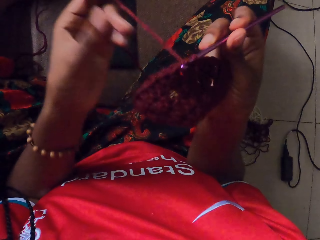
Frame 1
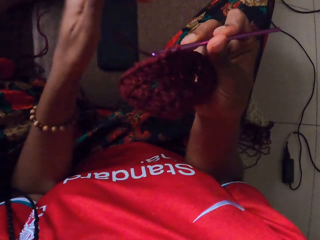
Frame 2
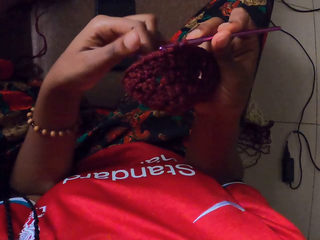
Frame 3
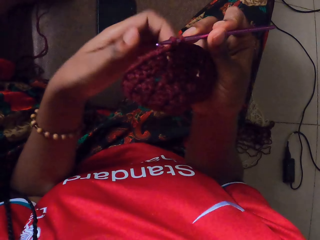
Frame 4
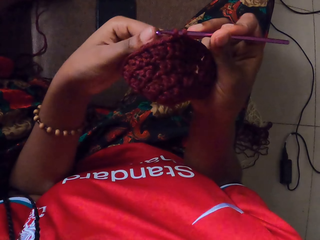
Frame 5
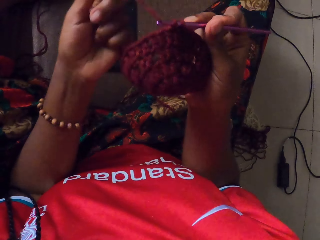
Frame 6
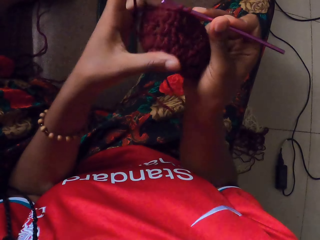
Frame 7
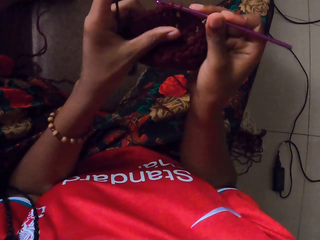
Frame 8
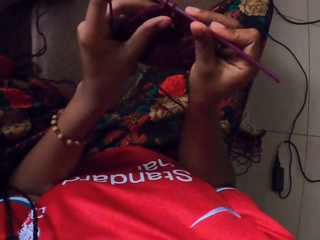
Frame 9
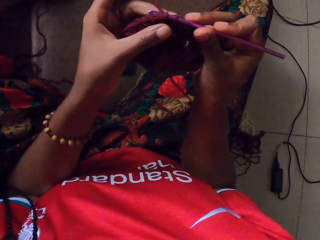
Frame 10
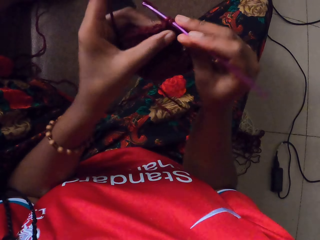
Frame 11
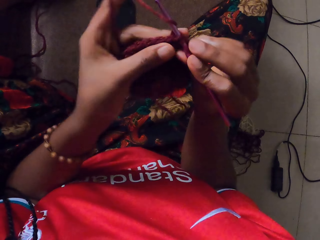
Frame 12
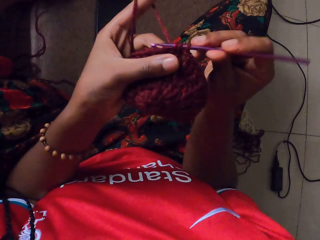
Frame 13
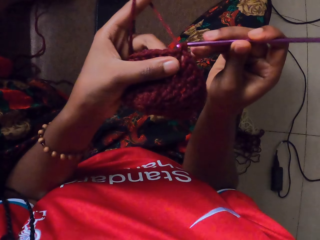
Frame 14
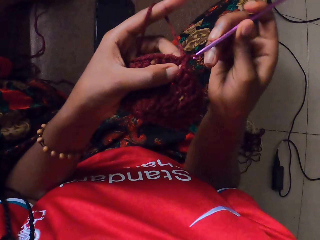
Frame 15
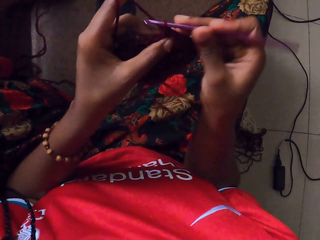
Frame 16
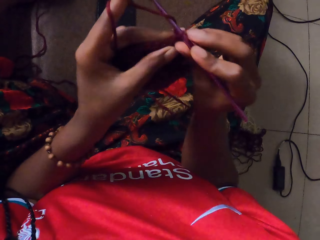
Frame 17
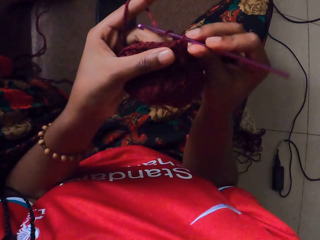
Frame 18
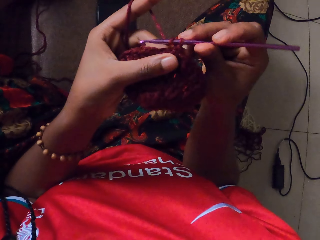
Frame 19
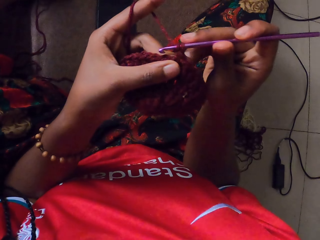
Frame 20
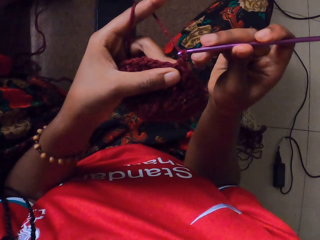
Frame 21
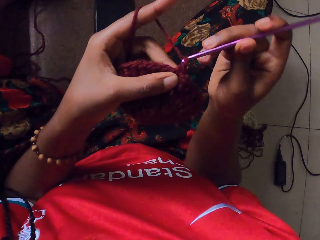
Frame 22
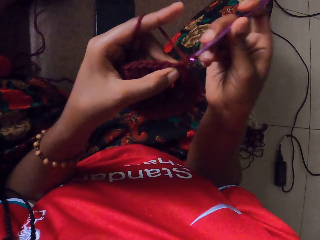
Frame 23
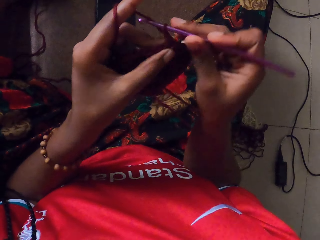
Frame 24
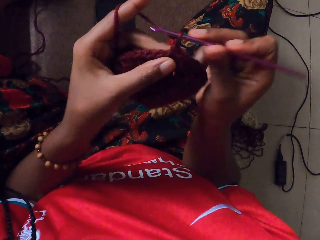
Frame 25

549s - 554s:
The camera wearer holds the knitted yarn with her right hand. She pulls the yarn with her left hand. She wraps the yarn around her left hand. She picks the knitted yarn from her right hand with her left hand. She knits the yarn in her left hand with the crochet hook in her right hand.

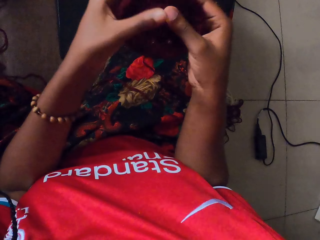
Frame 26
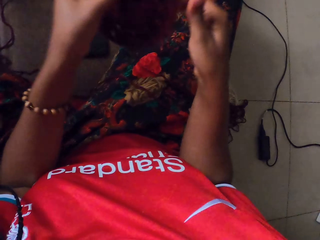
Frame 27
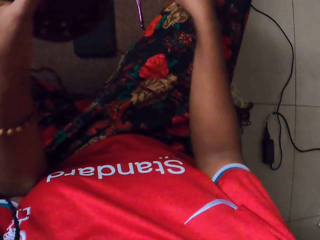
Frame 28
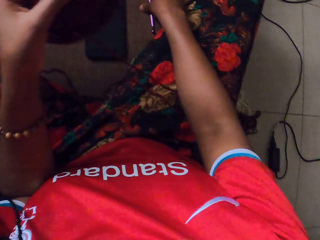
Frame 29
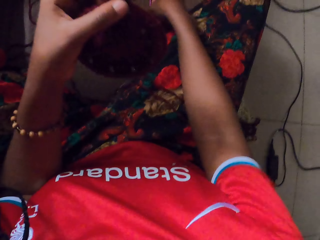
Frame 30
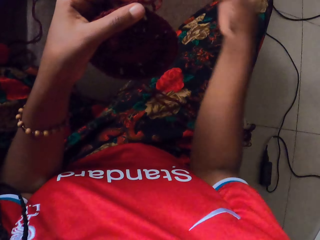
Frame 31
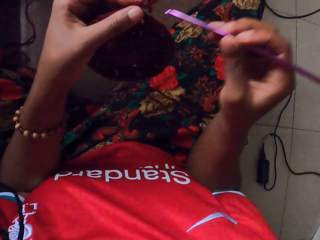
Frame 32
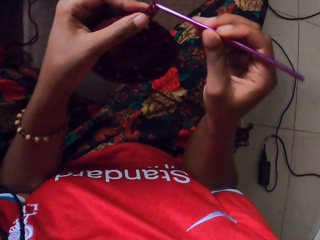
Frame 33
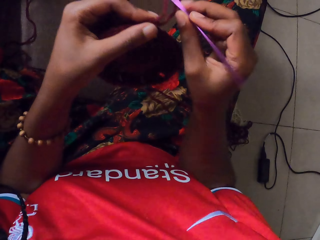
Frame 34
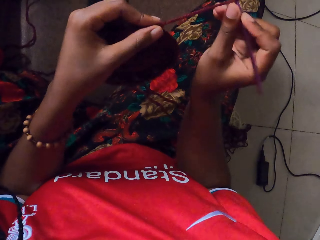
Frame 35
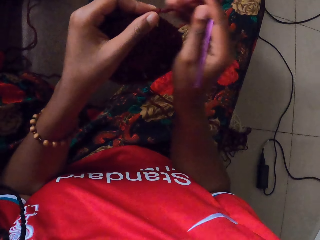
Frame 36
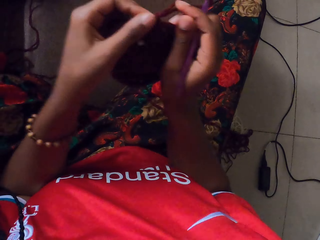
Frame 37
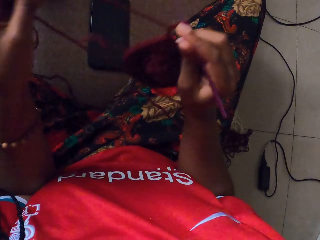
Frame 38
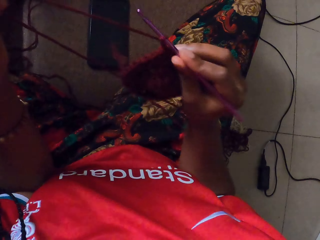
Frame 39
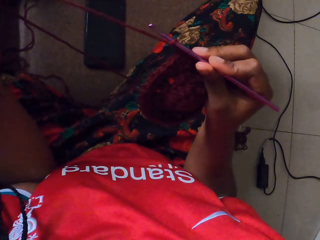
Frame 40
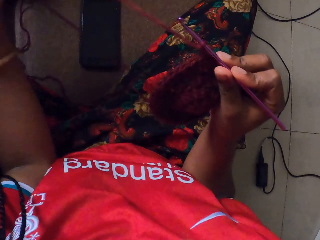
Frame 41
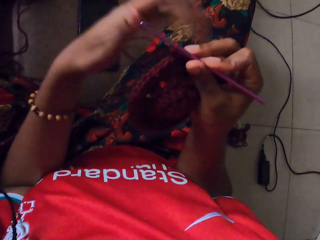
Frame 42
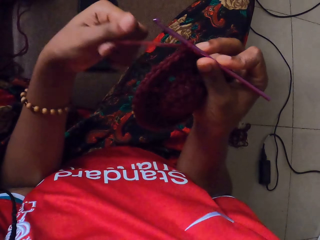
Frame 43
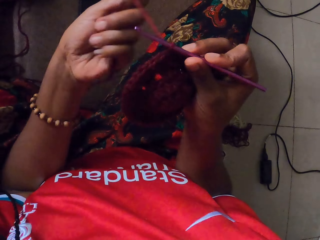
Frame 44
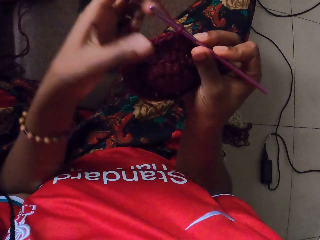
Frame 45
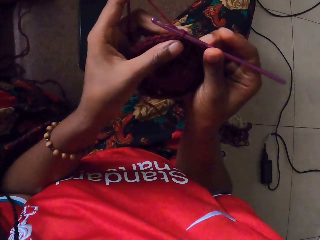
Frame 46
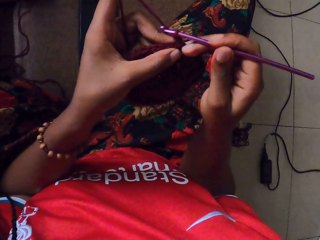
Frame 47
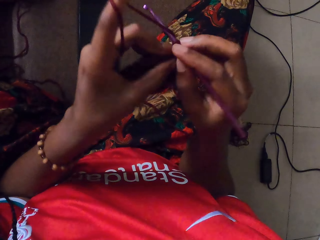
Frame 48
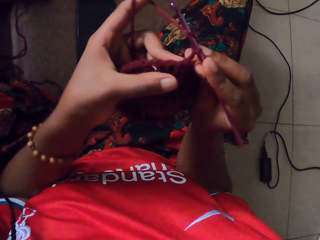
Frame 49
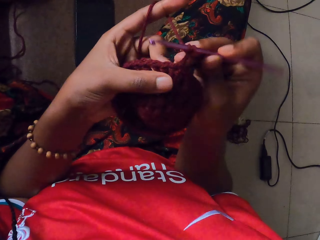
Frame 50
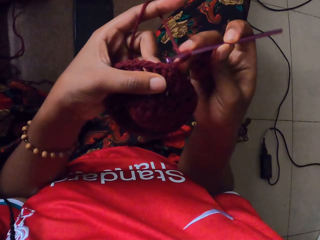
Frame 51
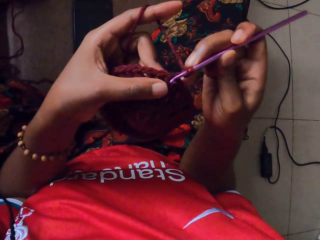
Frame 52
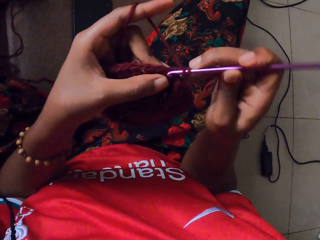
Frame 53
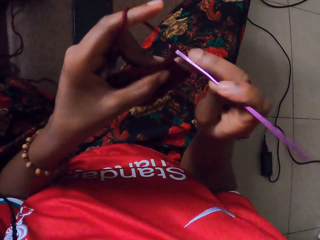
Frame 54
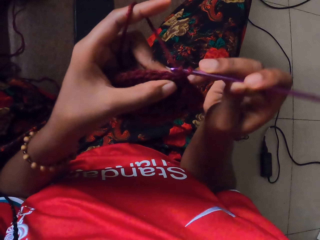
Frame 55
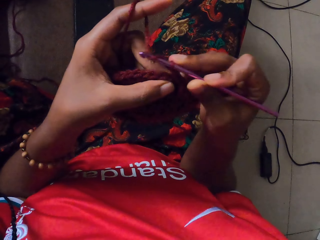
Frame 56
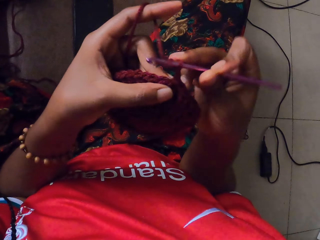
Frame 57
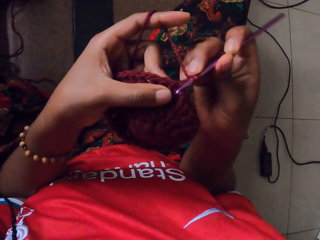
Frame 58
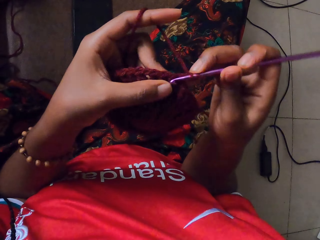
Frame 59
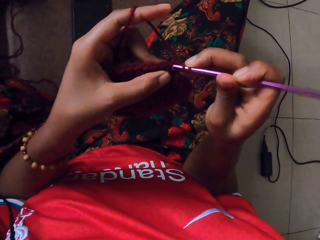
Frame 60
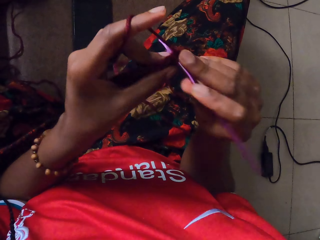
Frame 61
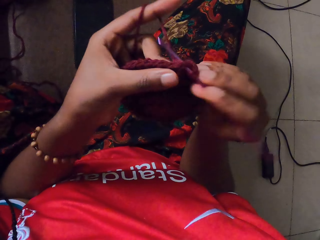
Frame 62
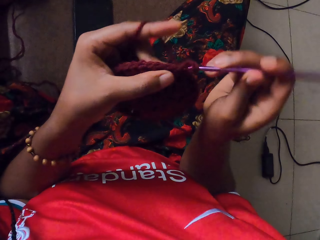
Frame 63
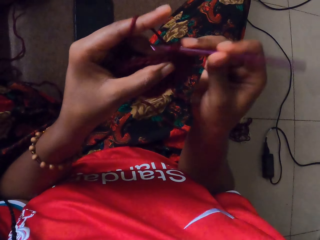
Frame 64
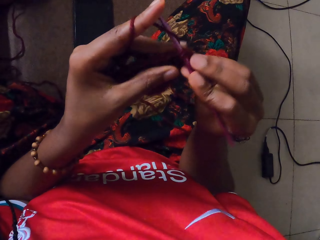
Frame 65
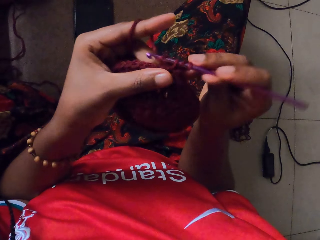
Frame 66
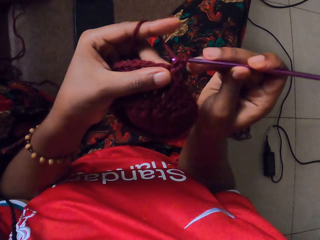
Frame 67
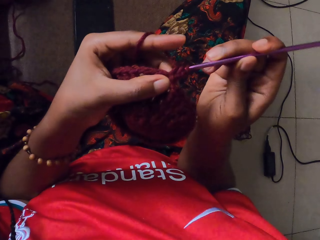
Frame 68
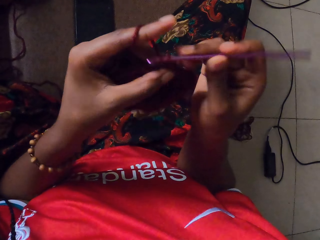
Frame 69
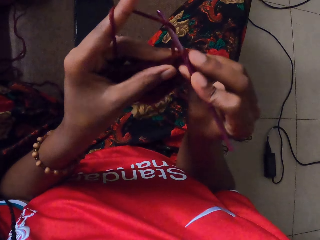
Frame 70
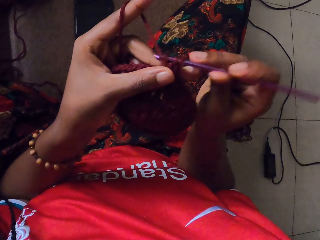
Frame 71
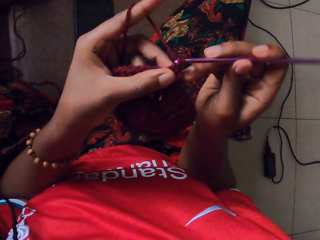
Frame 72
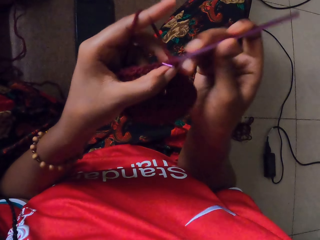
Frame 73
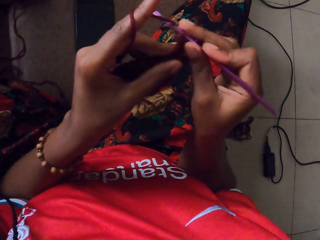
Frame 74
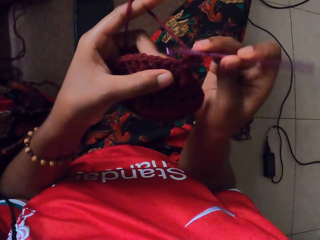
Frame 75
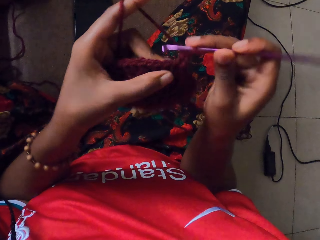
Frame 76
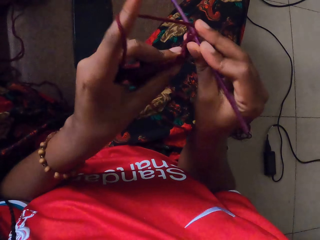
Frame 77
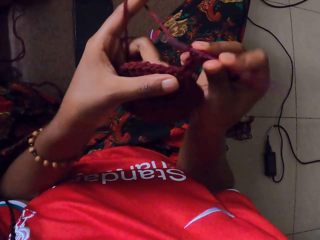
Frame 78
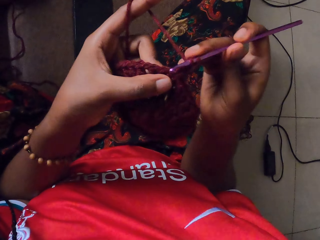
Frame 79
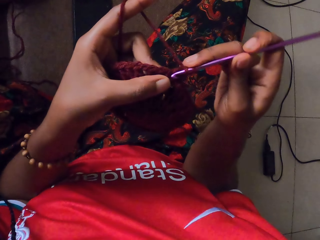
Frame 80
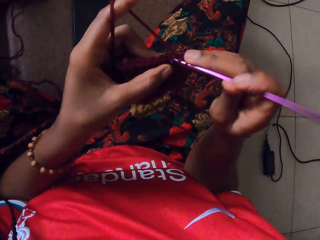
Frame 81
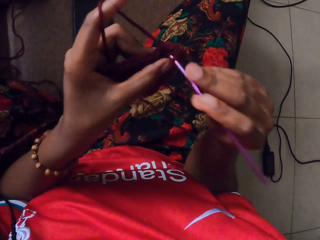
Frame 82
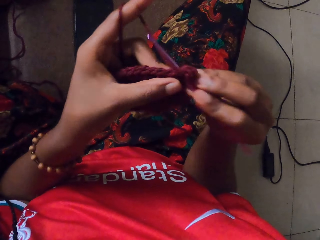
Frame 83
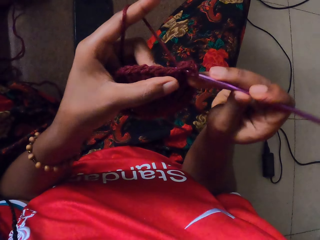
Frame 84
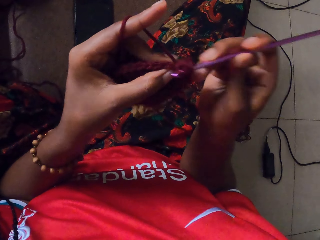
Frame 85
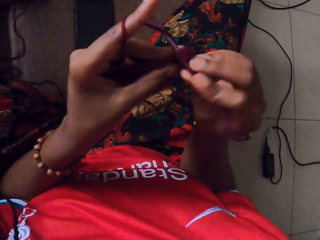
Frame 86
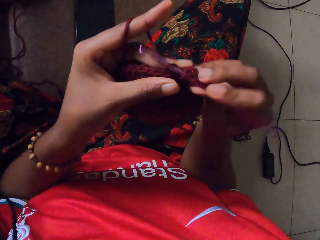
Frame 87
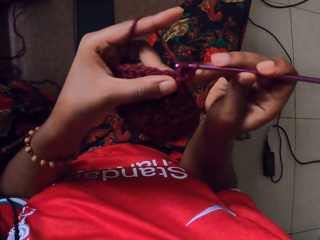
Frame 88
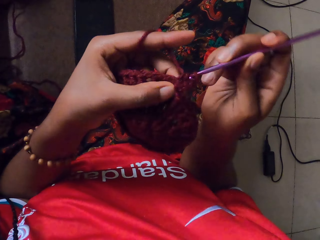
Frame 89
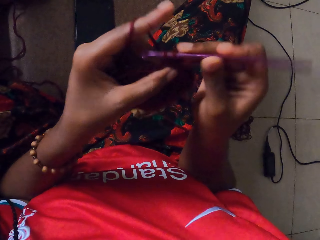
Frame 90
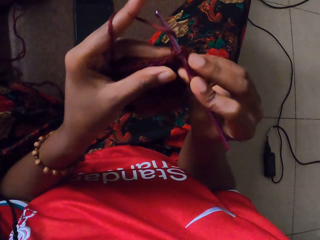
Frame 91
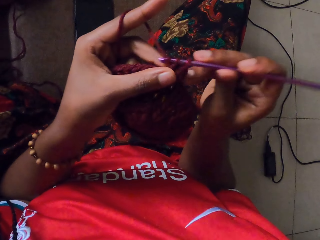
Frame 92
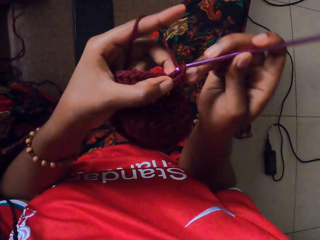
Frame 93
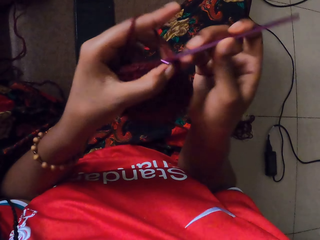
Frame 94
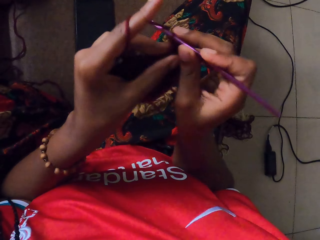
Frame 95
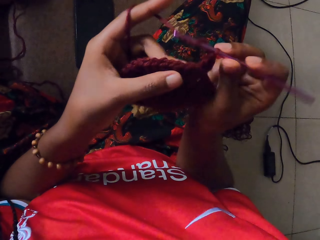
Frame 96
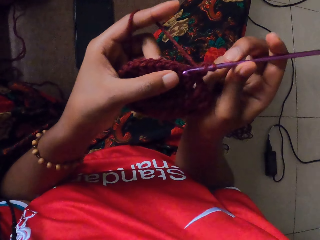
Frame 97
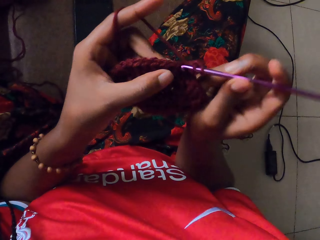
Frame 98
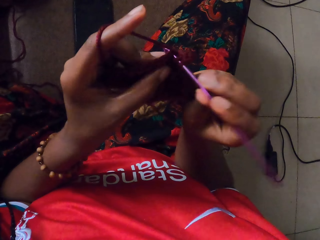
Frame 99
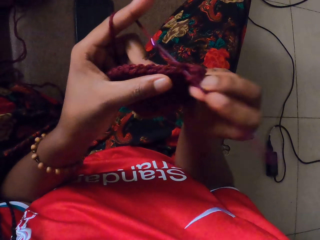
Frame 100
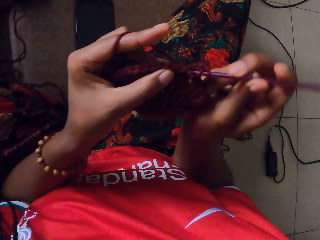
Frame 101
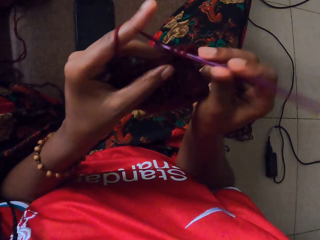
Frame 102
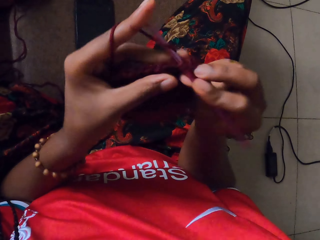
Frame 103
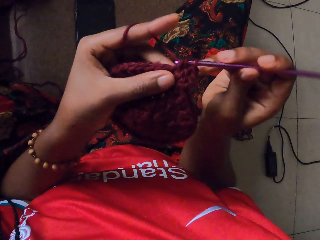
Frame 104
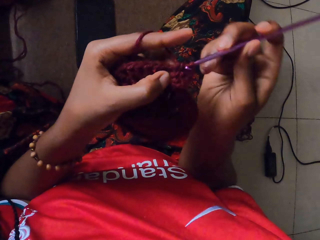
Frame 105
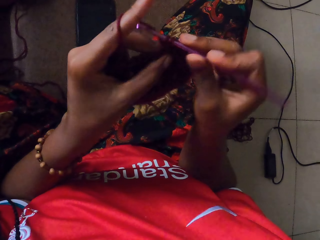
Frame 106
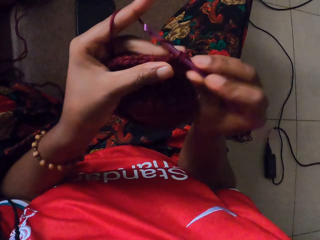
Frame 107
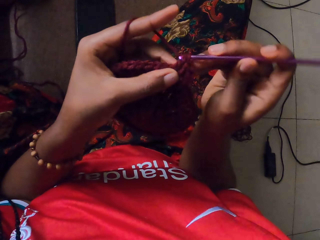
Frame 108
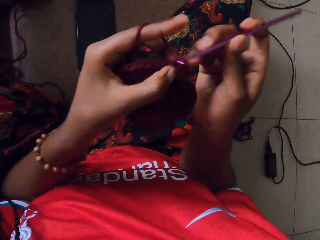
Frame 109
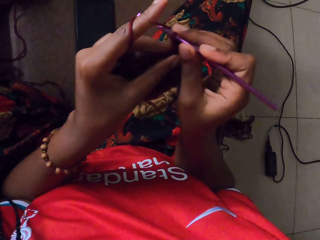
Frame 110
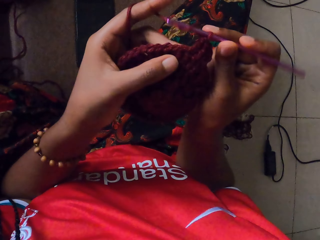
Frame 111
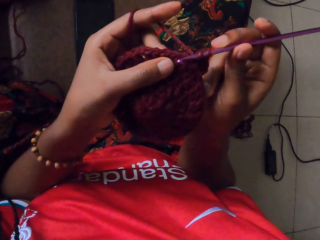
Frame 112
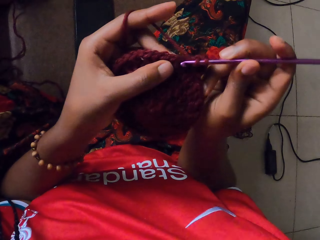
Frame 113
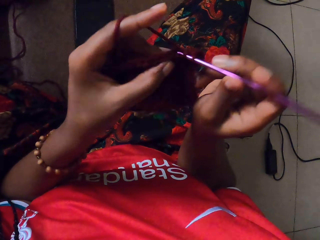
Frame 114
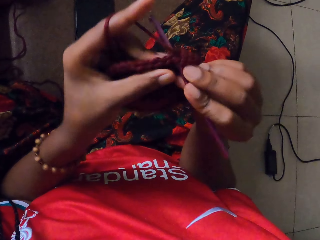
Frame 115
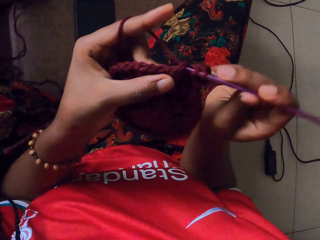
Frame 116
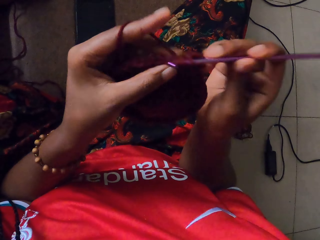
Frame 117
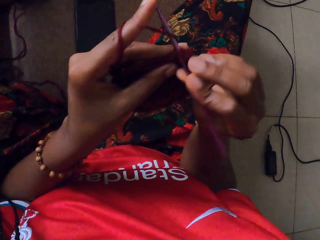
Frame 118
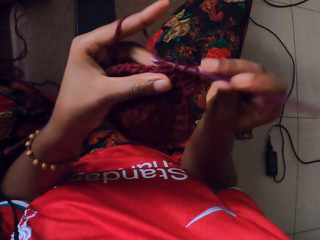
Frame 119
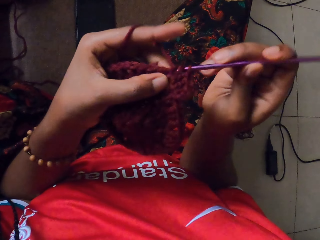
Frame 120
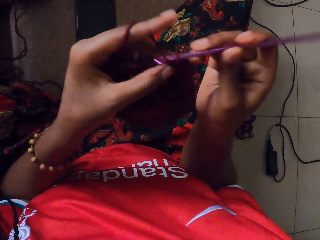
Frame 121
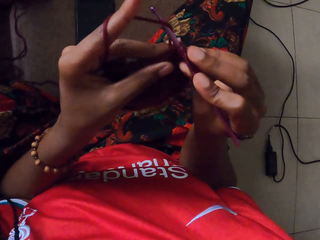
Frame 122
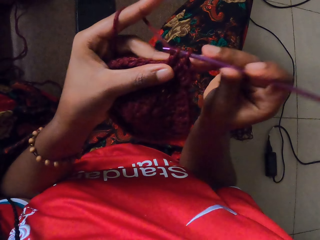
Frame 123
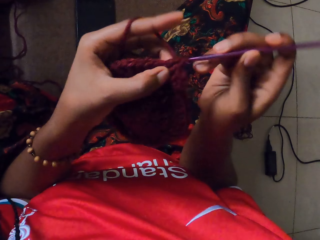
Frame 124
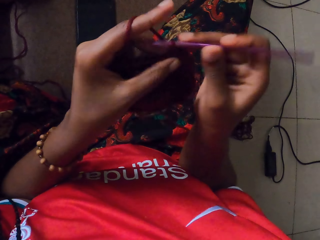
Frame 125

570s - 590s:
The camera wearer holds the knitted wool or yarn with her left hand. She picks up the hook on the floor with her right hand. She inserts the hook in her right hand into the wool in her left hand. She pulls the yarn with her left hand. She holds the knitted wool with her right hand. She holds the knitted wool with both hands. She knits the wool in her left hand with the hook in her right hand.
